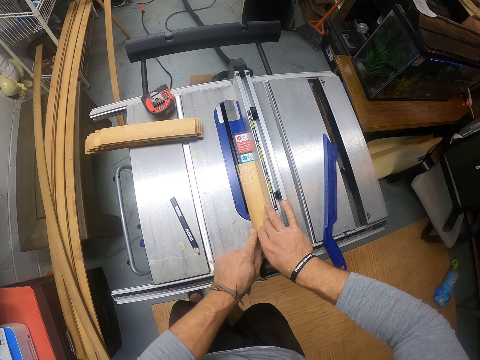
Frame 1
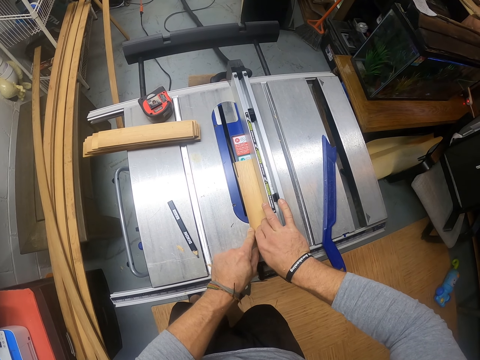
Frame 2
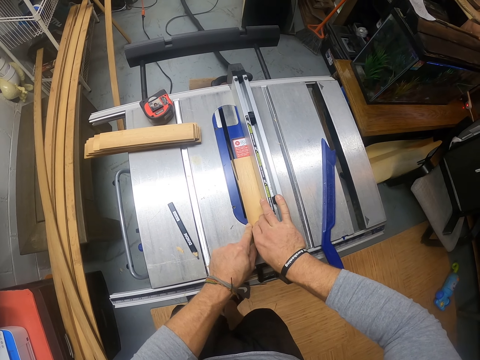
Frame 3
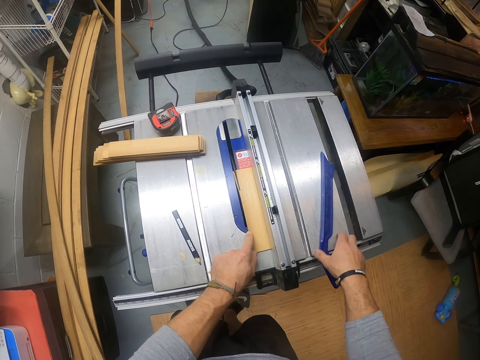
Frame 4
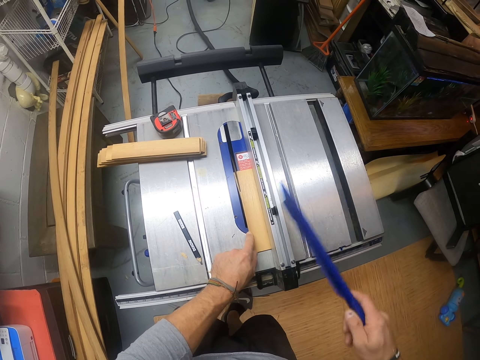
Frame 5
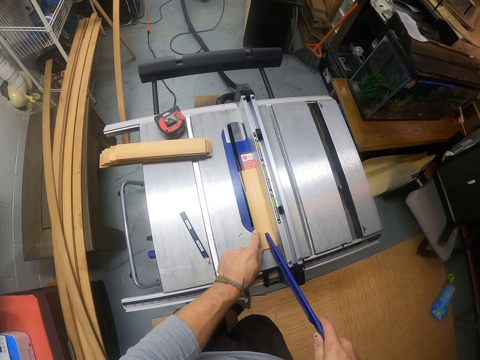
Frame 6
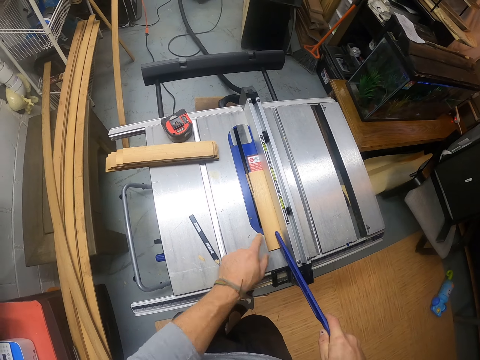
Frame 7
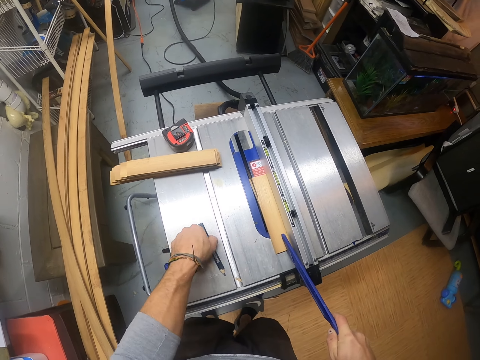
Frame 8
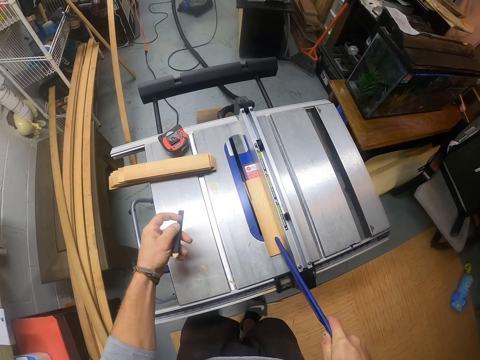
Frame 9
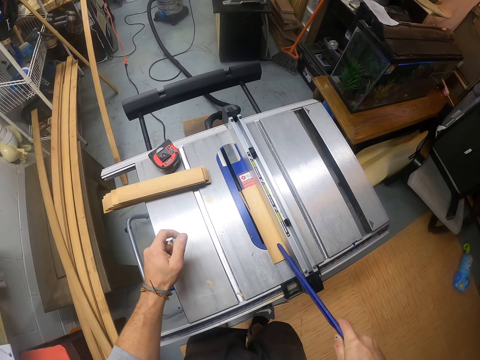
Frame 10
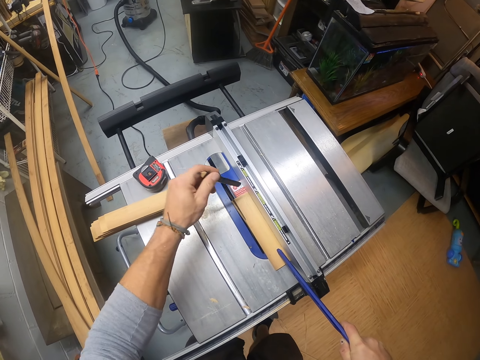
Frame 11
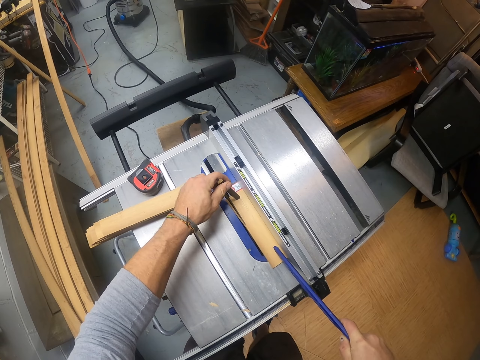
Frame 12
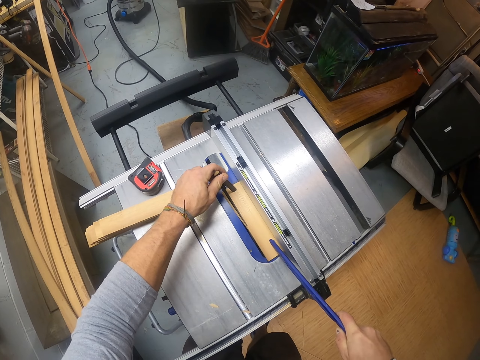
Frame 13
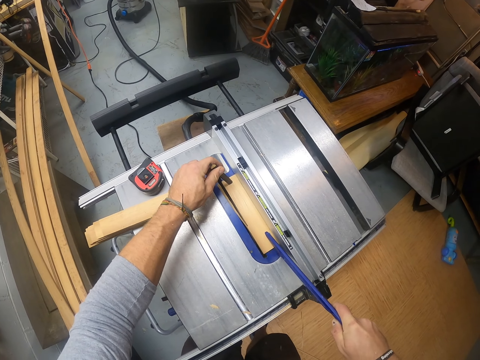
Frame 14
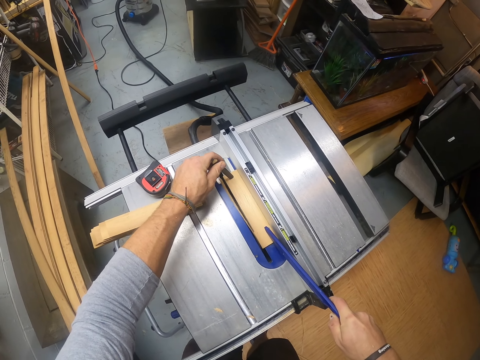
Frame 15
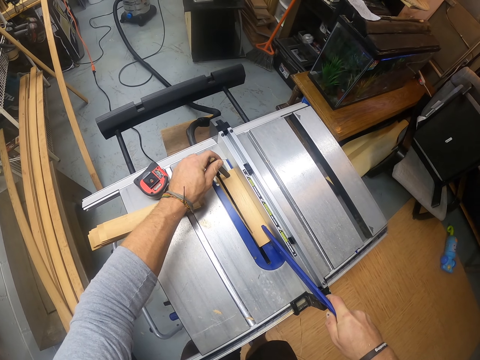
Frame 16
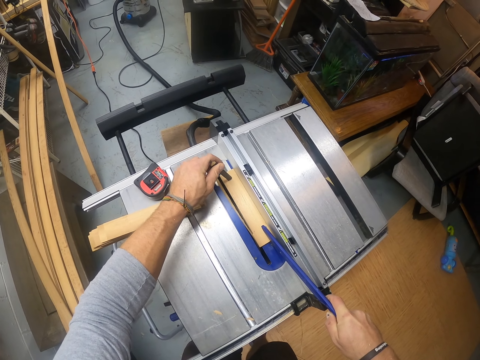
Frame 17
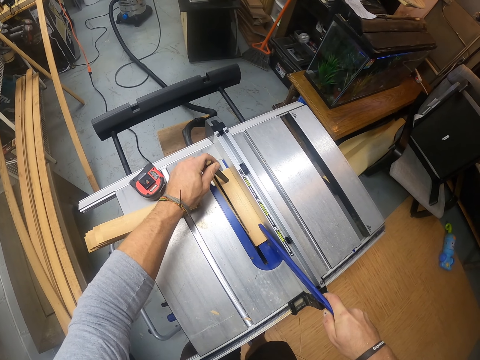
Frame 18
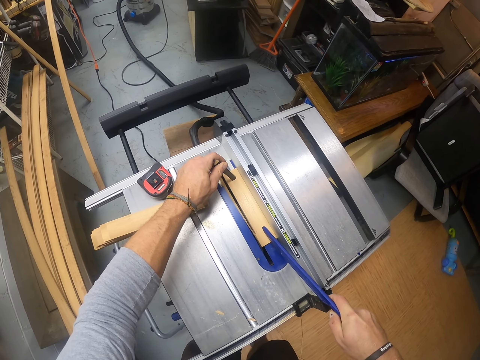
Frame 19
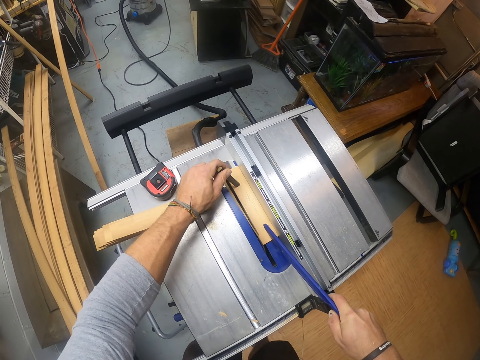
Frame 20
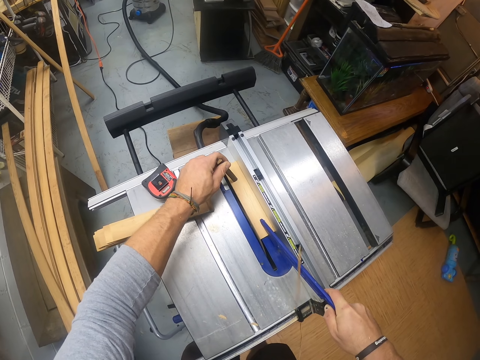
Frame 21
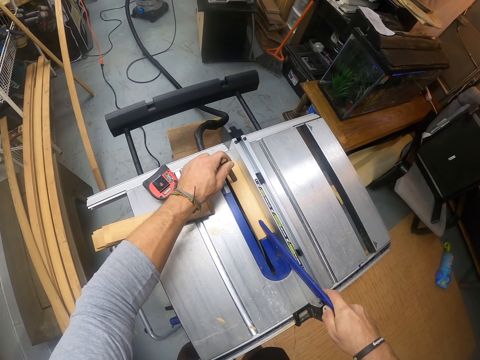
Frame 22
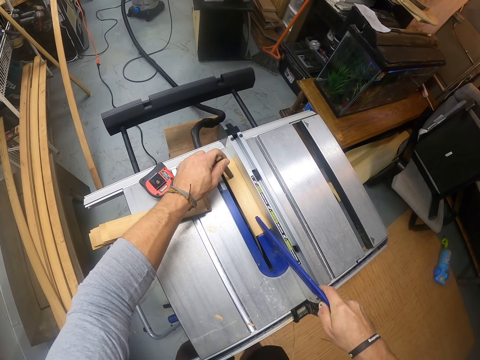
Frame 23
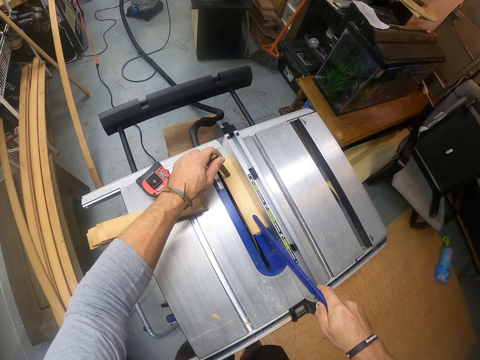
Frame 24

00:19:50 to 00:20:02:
The camera wearer picks up a push stick. He picks up the right angle ruler on the wood cutting machine with his right hand. He pushes the piece of wood with the push stick. He places the right angle ruler on the piece of wood on the wood cutting machine with his right hand. He picks up the pen or mark pen on the wood cutting machine with his left hand. He presses the piece of wood with the mark pen. He places the pen on the piece of wood on the wood cutting machine with his left hand. He pushes the piece of wood with the push stick.

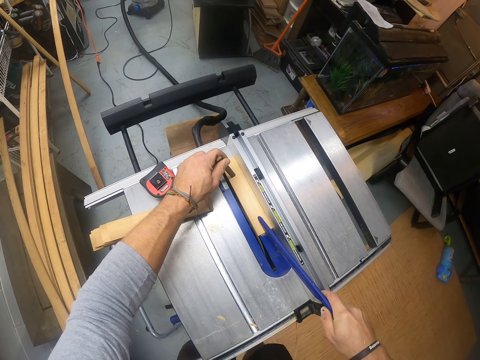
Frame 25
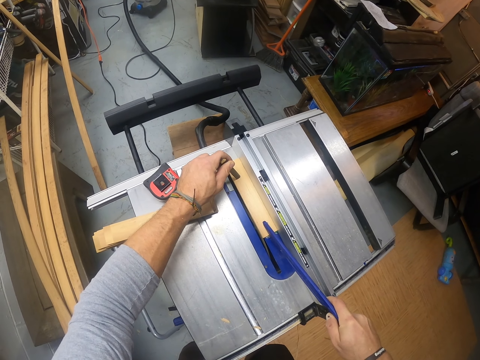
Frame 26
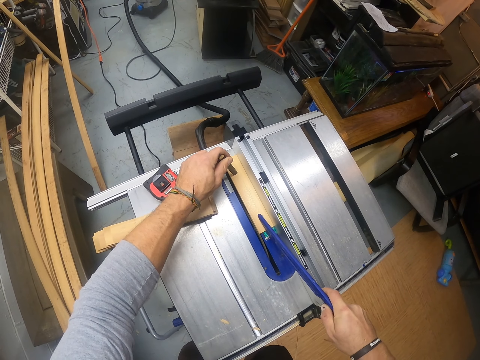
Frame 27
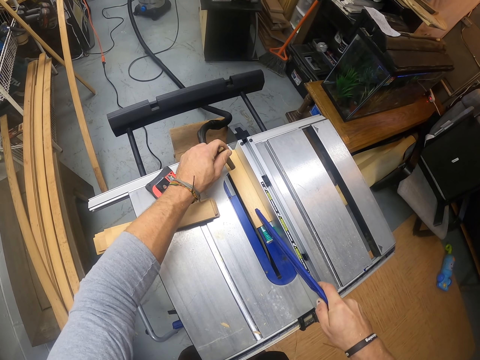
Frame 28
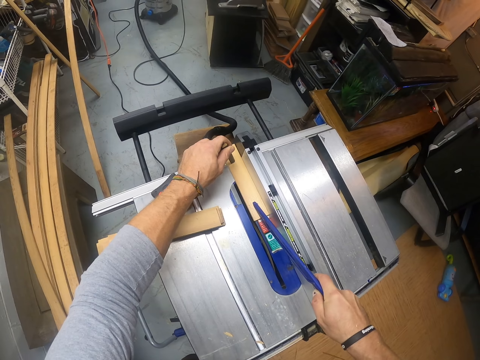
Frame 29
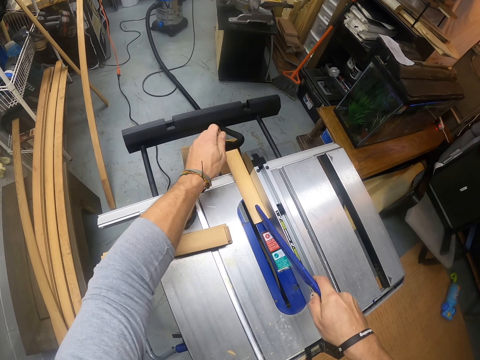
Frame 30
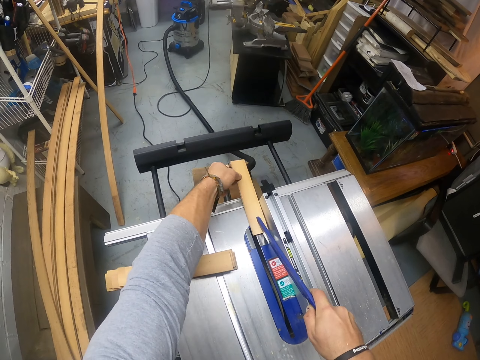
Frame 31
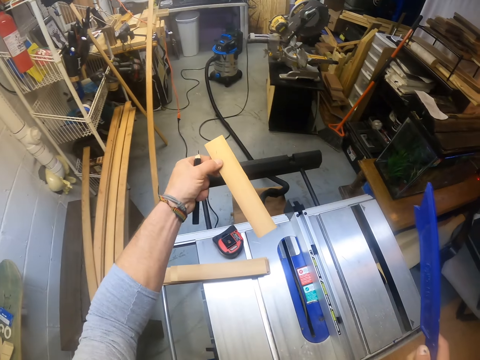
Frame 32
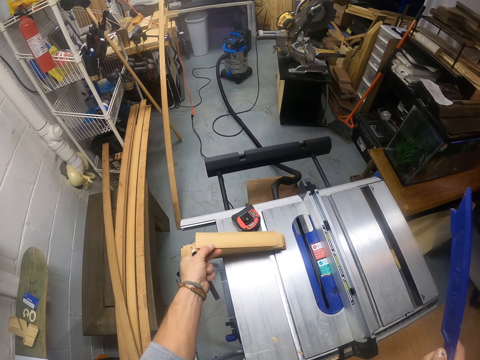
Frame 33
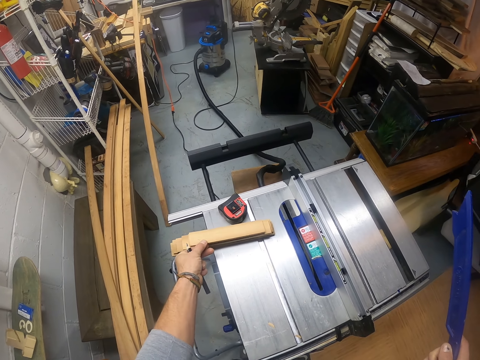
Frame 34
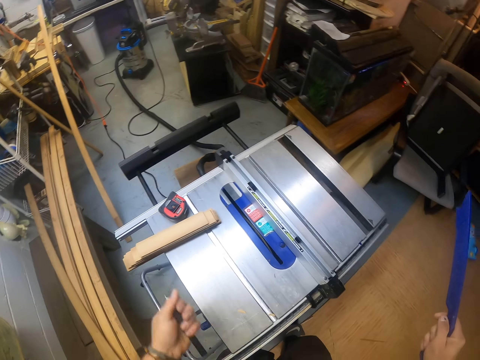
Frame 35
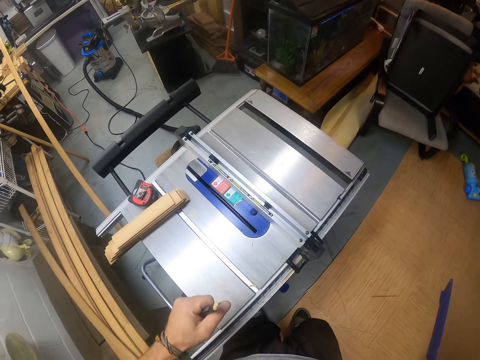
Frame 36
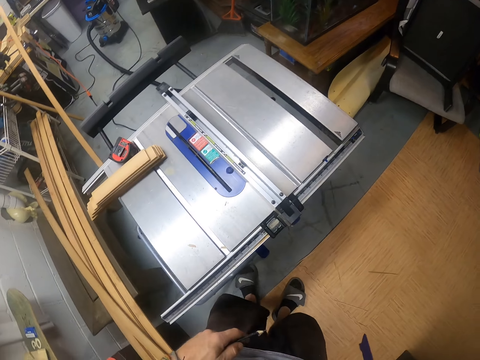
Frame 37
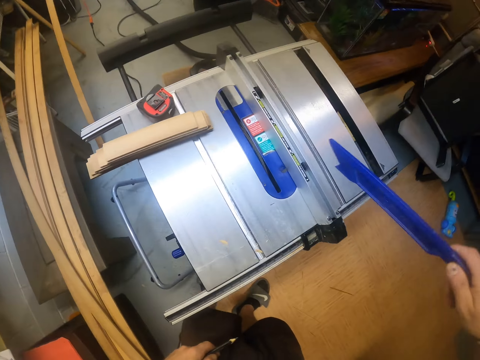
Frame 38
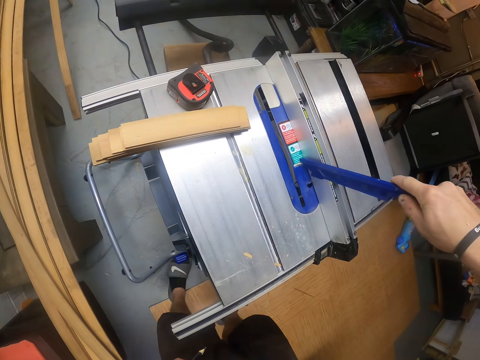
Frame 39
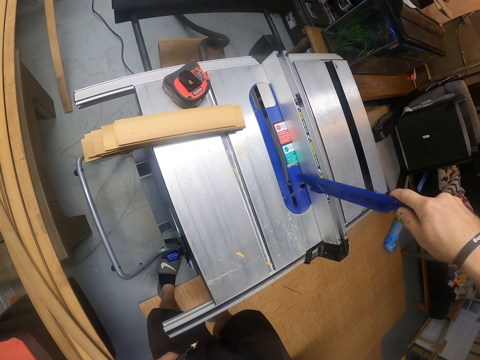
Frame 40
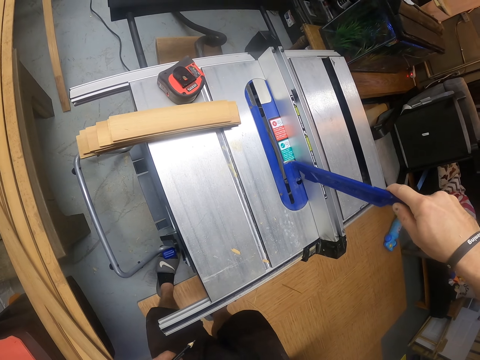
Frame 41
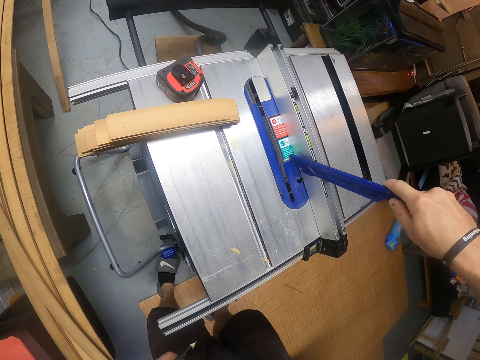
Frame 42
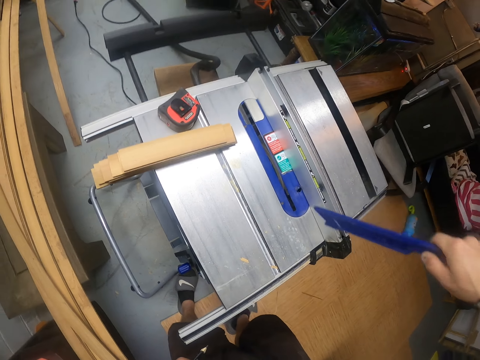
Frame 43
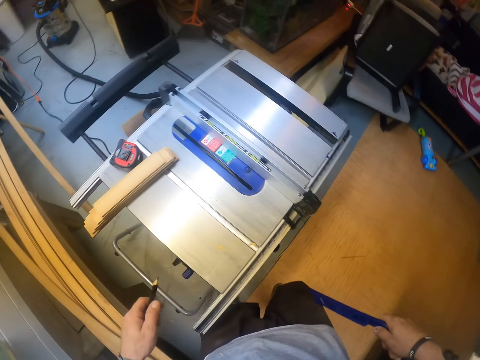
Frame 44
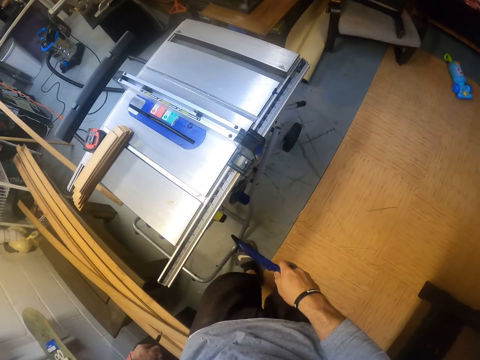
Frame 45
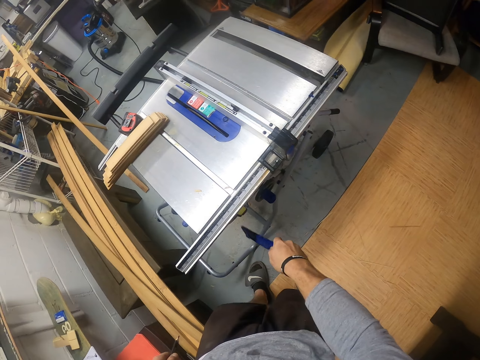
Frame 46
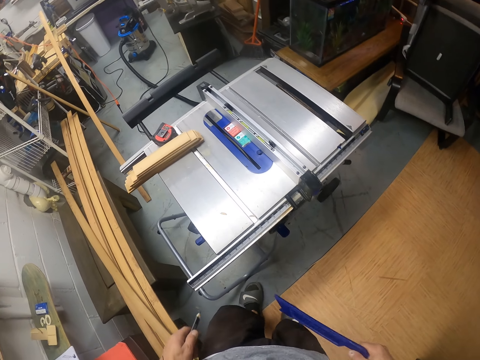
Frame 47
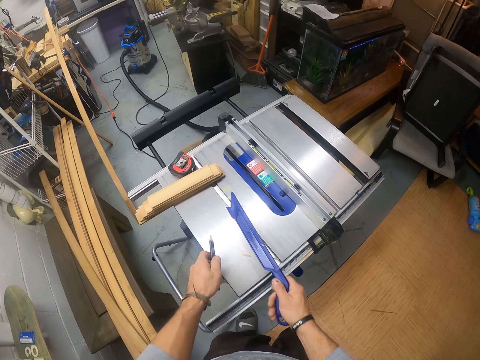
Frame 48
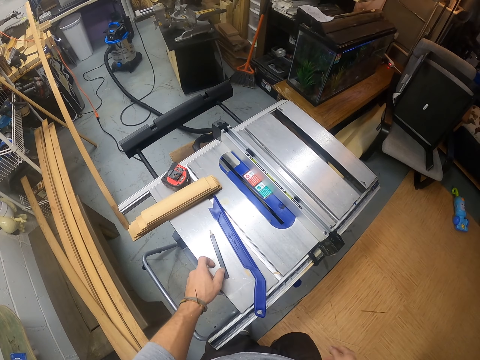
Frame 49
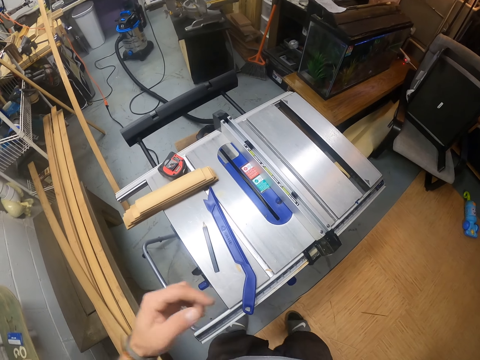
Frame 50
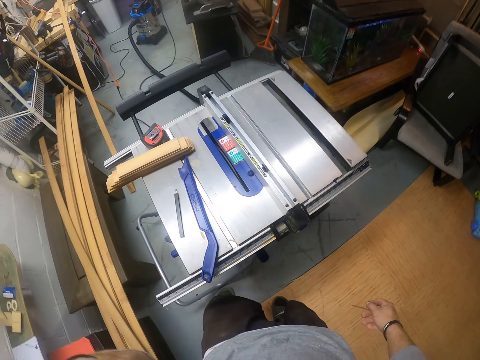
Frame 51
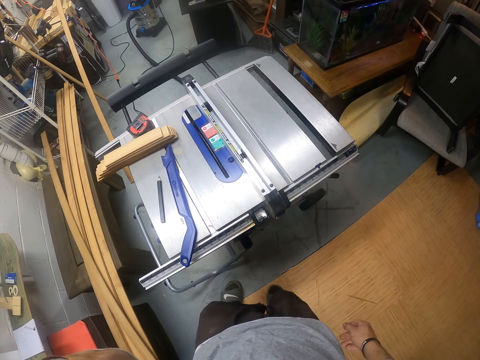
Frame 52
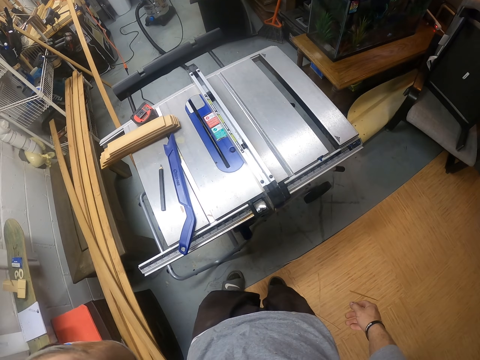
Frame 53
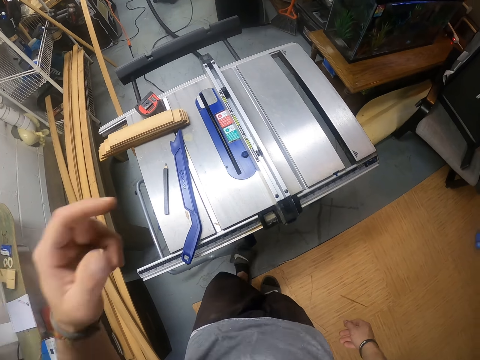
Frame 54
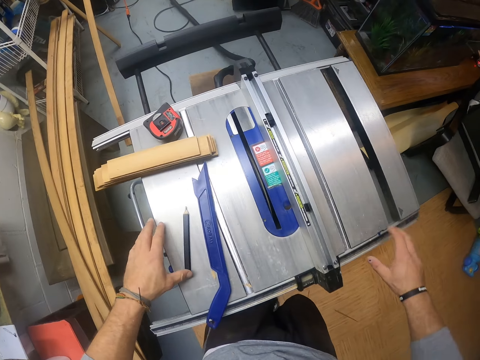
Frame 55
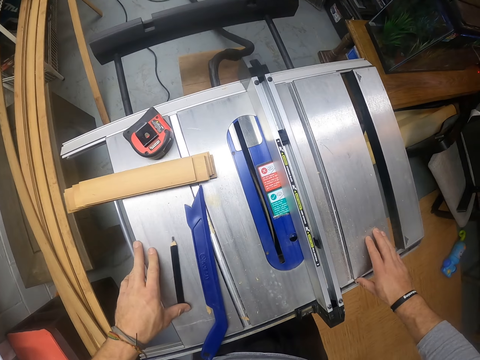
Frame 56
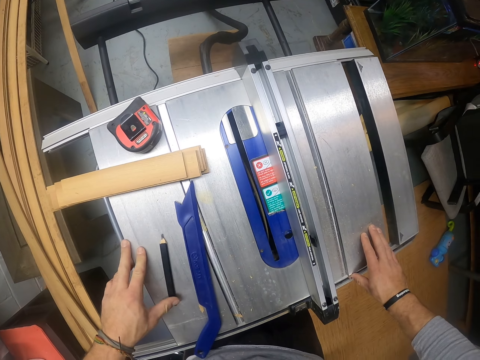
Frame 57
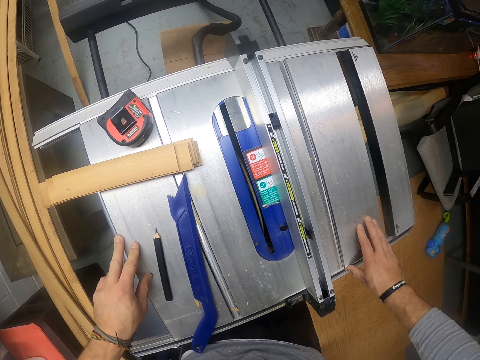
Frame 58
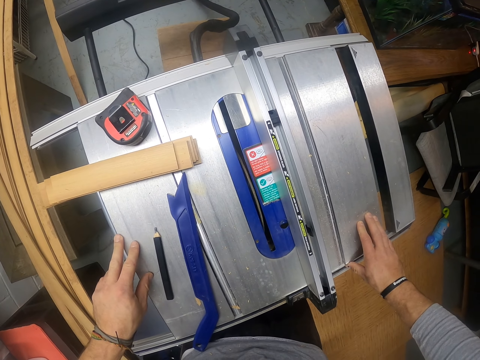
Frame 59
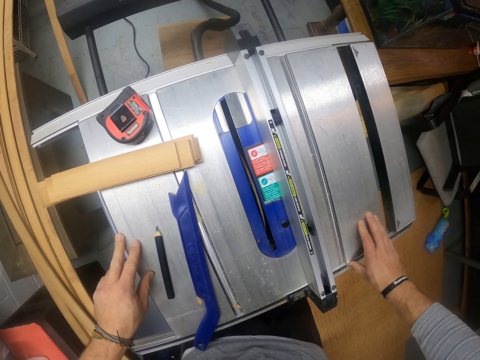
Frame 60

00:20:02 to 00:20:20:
The camera wearer picks up the piece of wood on the wood cutting machine or table saw with his left hand. He places the piece of wood on a pile of wood on the wood cutting machine with his left hand. He stares at the table saw. He places the right angle ruler on the wood cutting machine with his right hand. He scratches the sticker on the table saw with the push stick. He turns off the table saw. He drops the right angle ruler on the wood cutting machine with his right hand. He drops the pen on the wood cutting machine with his left hand, and places the push stick on the table saw. He touches his head with his left hand. He adjusts the camera. He touches the wood cutting machine with his left hand. He touches the wood cutting machine with his right hand. He stares at the table saw.
